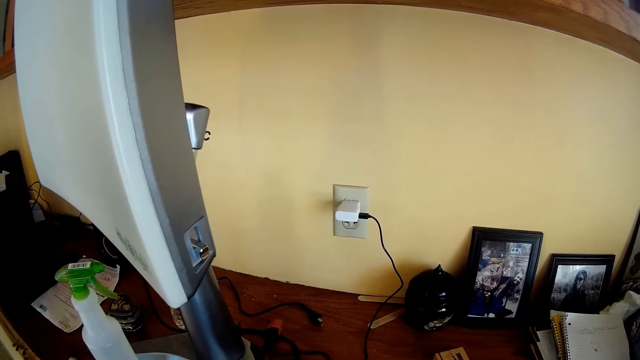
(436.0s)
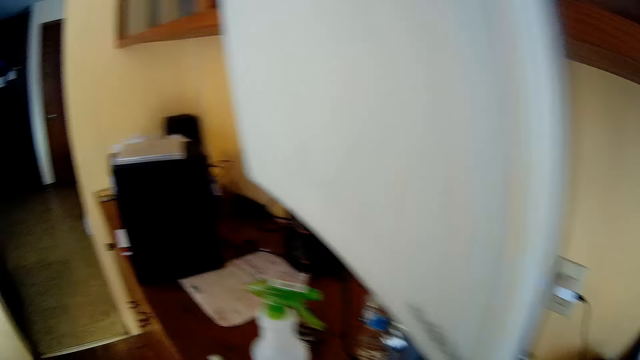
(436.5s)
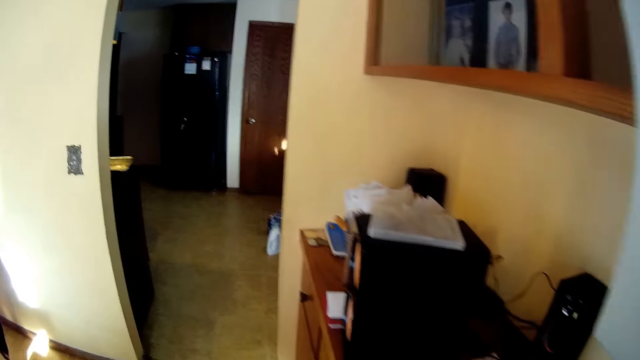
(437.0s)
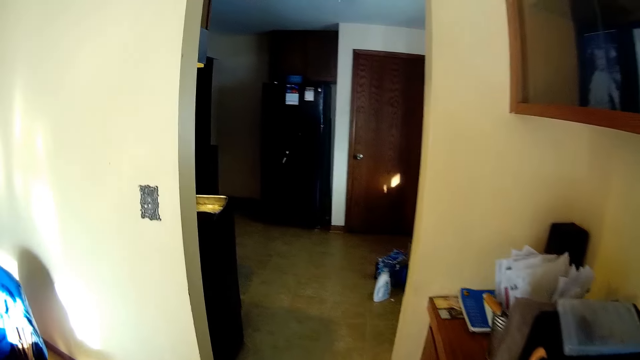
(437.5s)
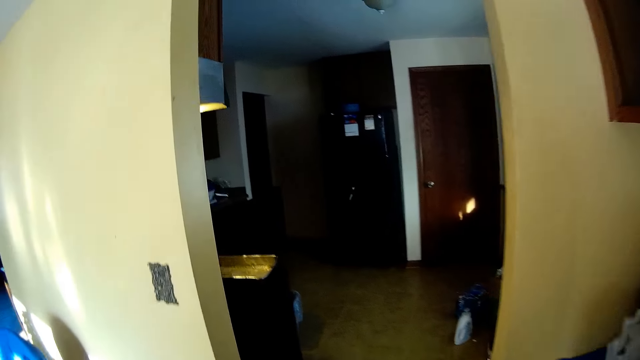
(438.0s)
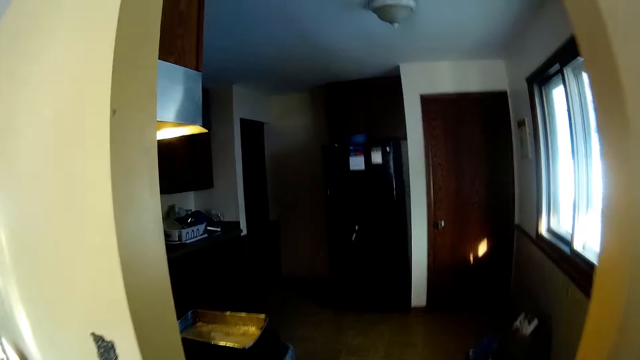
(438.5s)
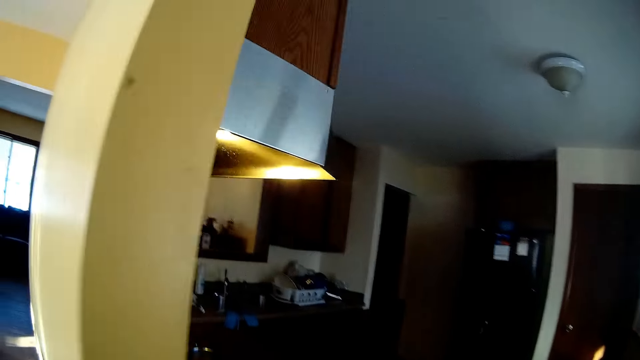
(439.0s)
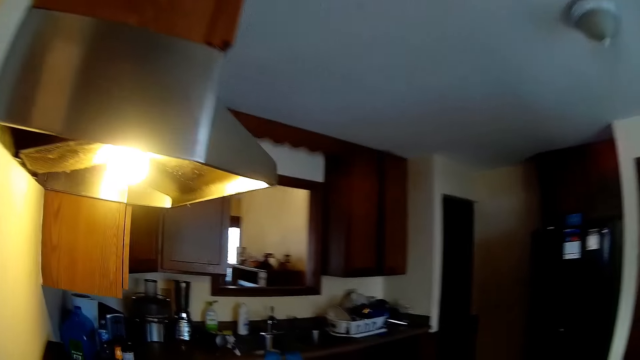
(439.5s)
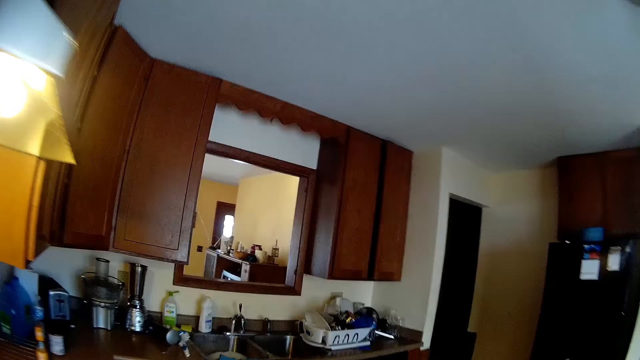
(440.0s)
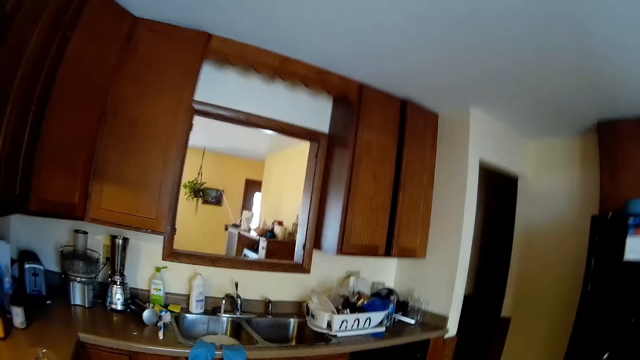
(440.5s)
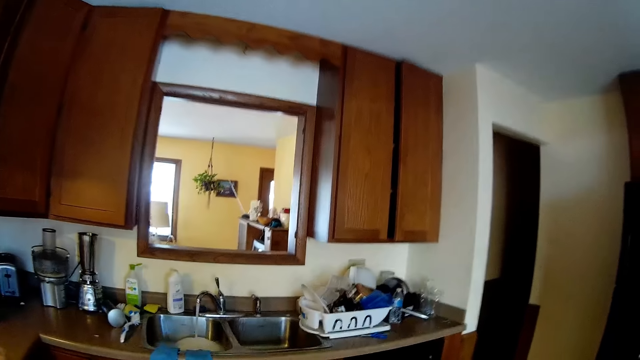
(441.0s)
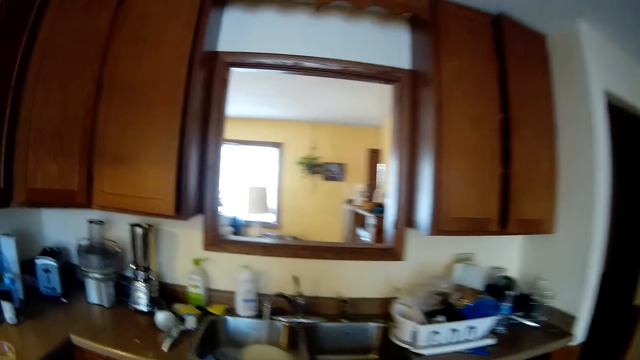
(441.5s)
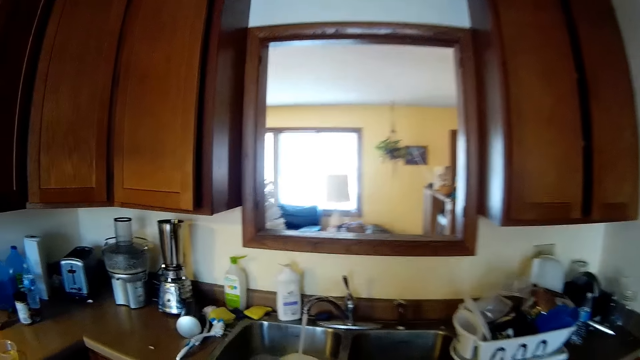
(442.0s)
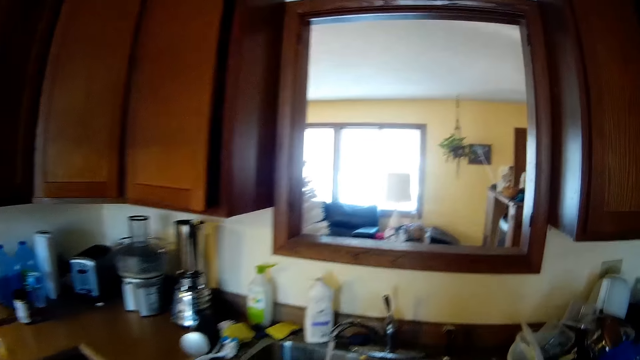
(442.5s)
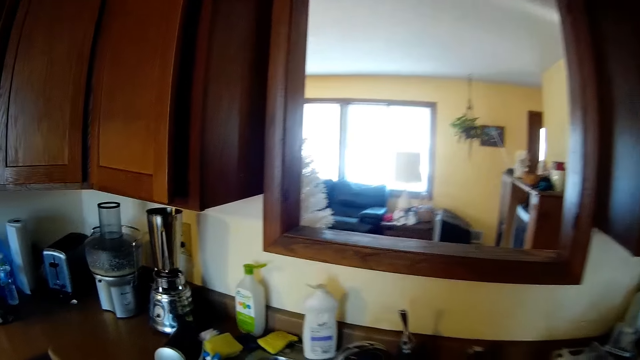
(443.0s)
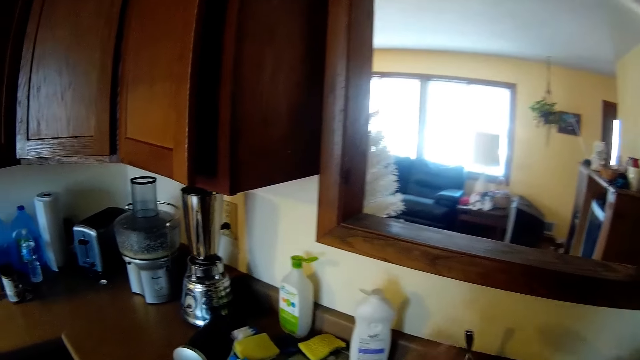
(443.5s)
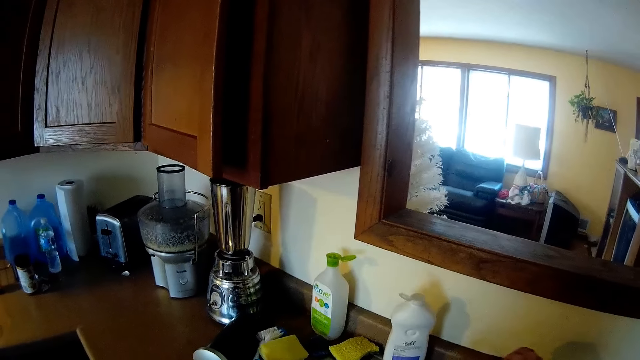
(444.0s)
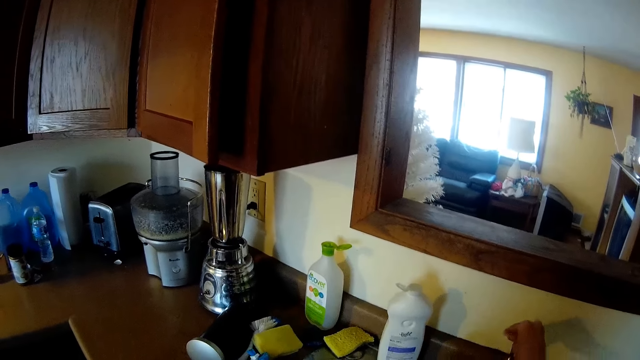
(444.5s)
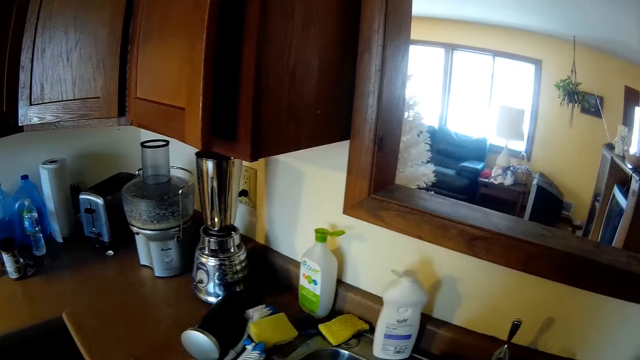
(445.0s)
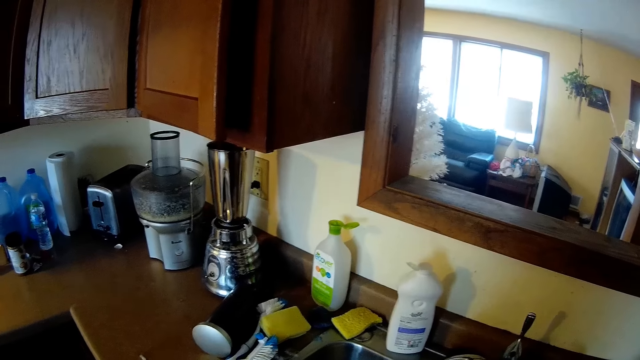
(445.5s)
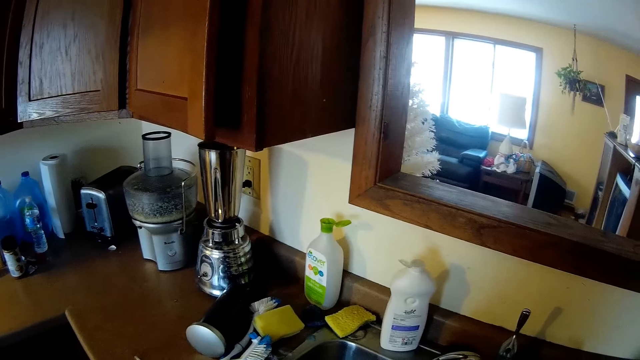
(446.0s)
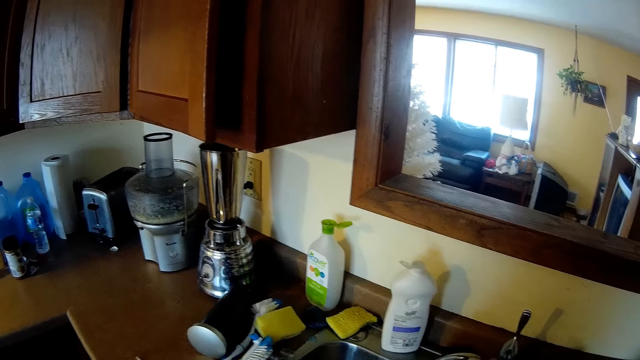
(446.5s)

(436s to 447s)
The camera wearer walks into the kitchen. He walks to the sink. He closes the tap. He opens the sink tap with his right hand.

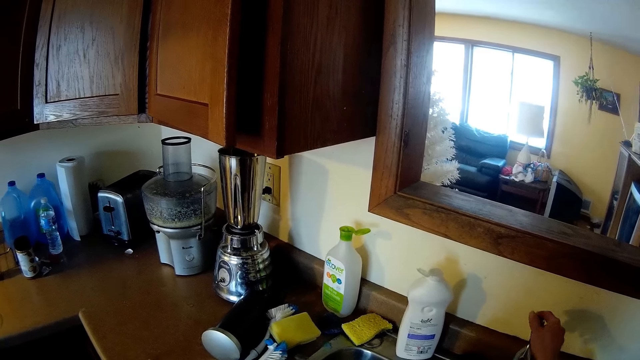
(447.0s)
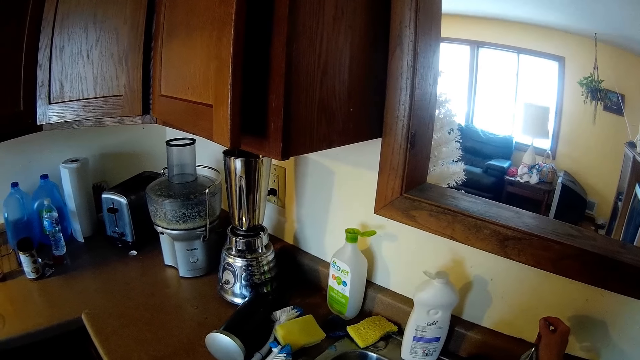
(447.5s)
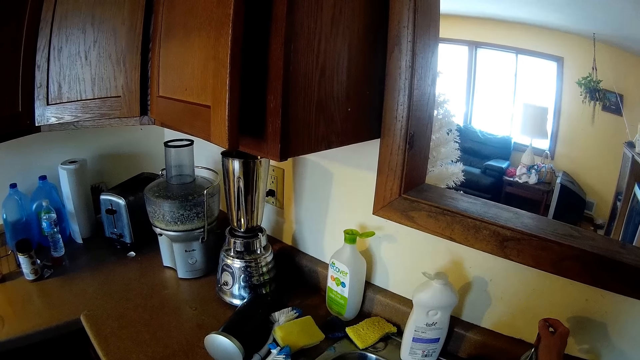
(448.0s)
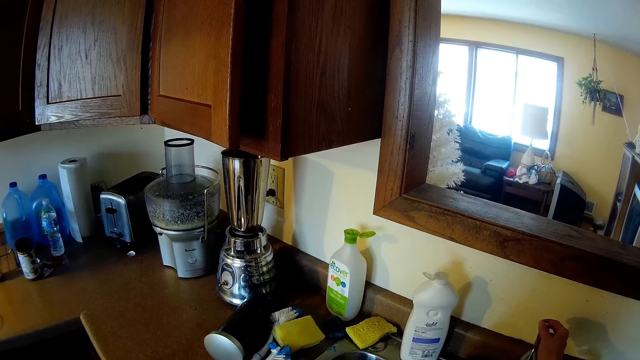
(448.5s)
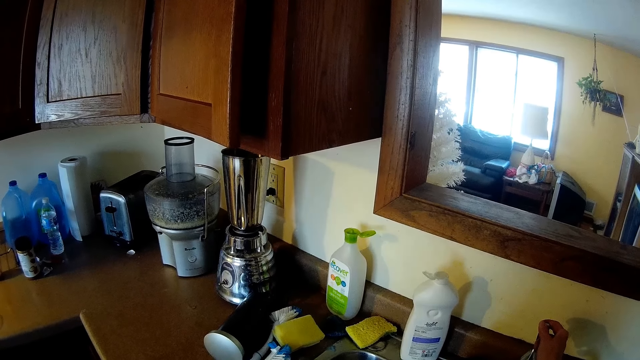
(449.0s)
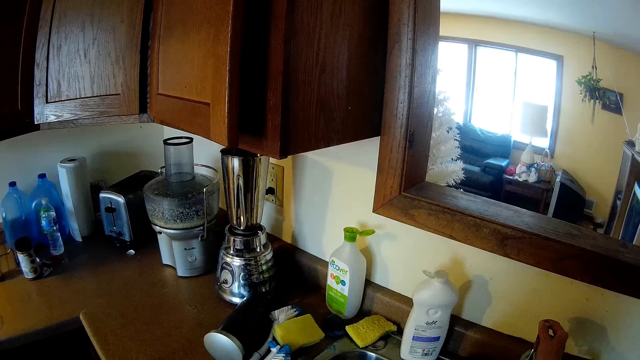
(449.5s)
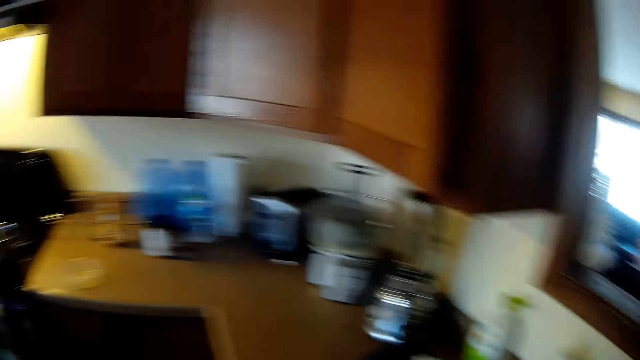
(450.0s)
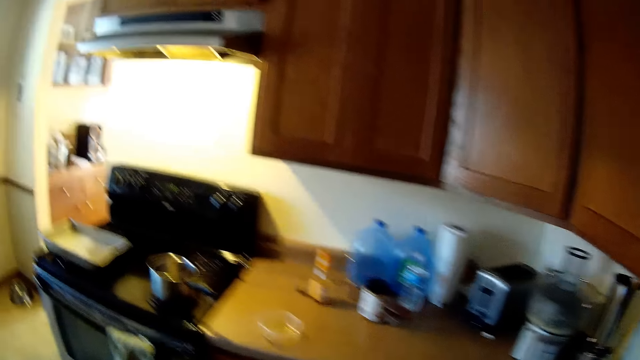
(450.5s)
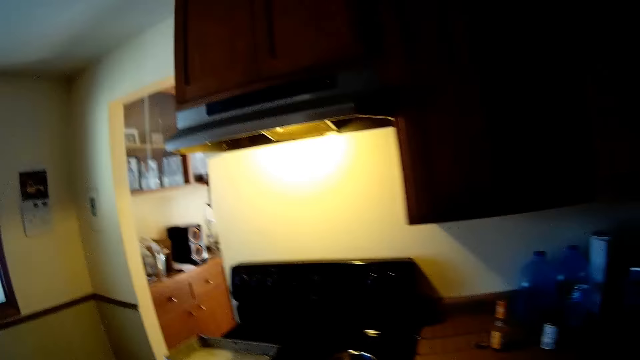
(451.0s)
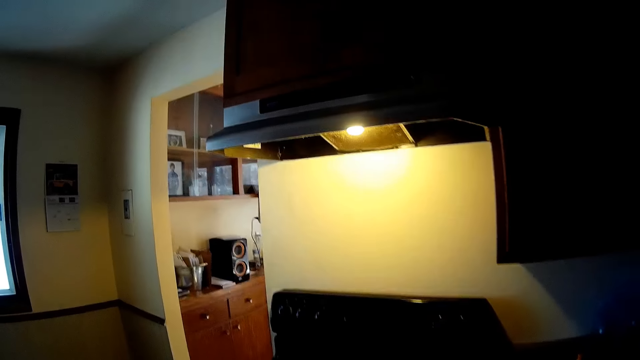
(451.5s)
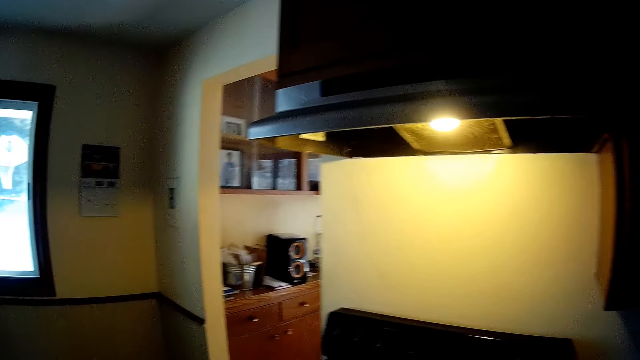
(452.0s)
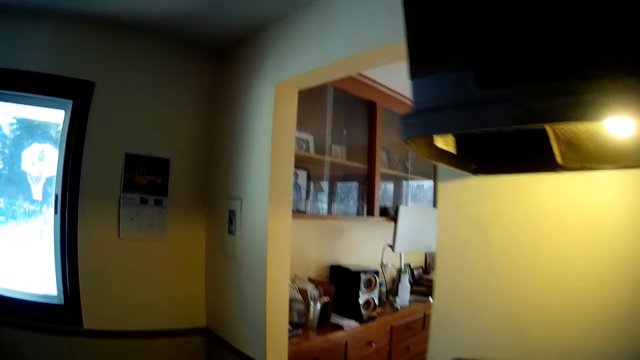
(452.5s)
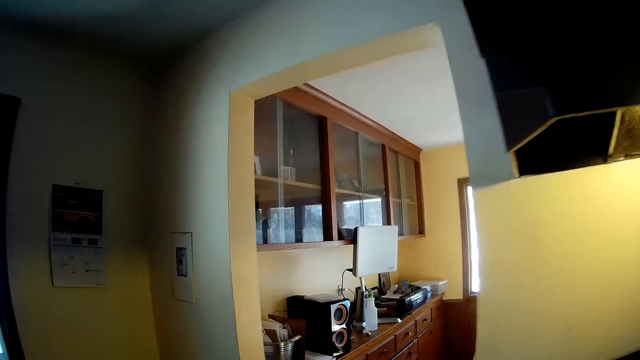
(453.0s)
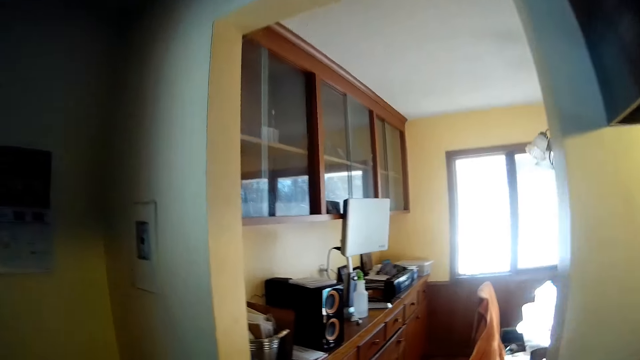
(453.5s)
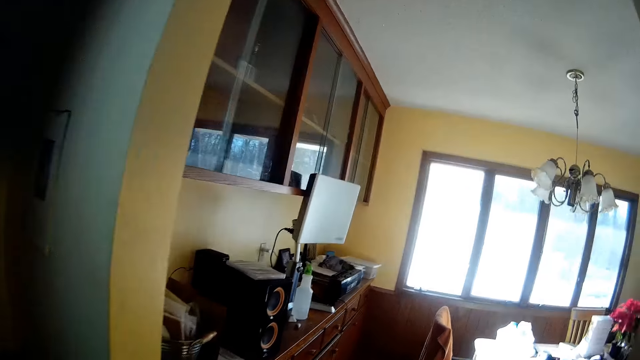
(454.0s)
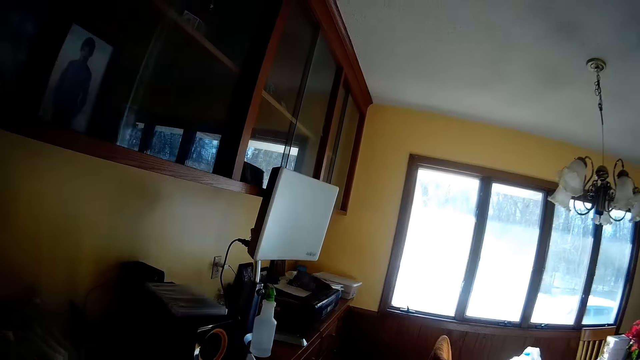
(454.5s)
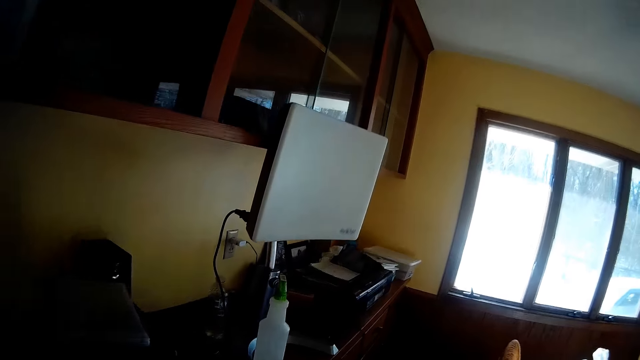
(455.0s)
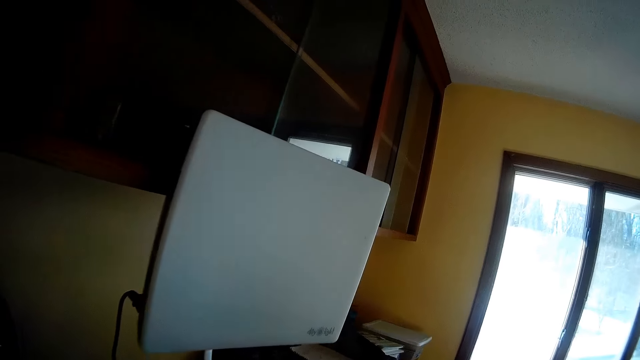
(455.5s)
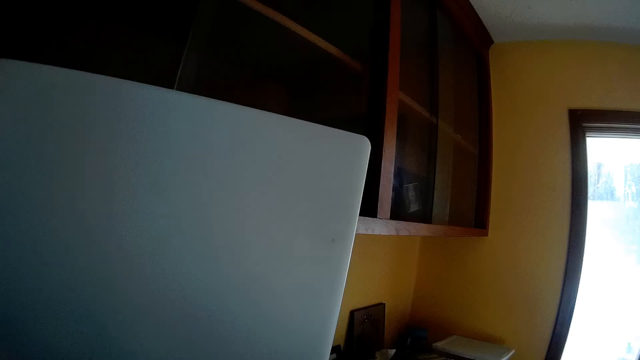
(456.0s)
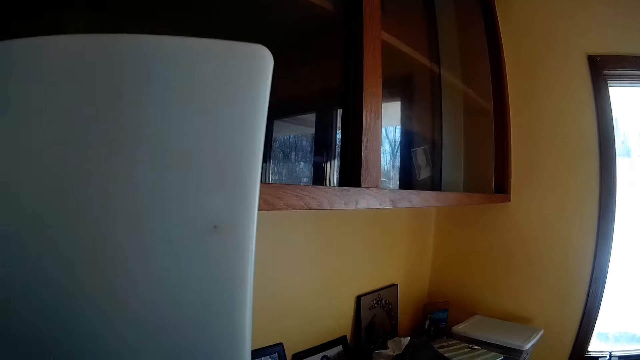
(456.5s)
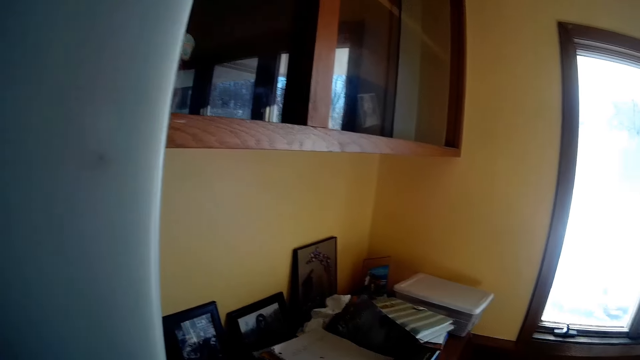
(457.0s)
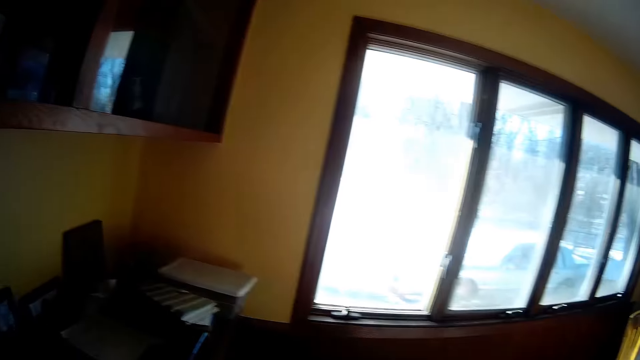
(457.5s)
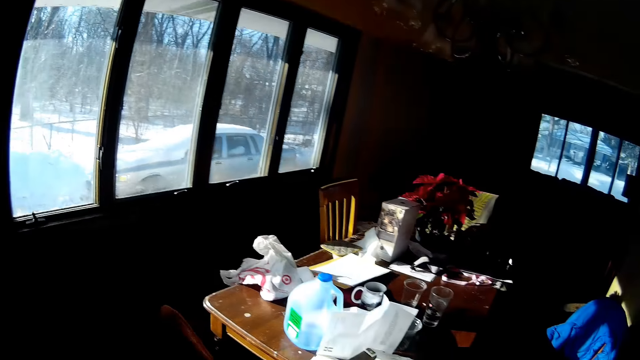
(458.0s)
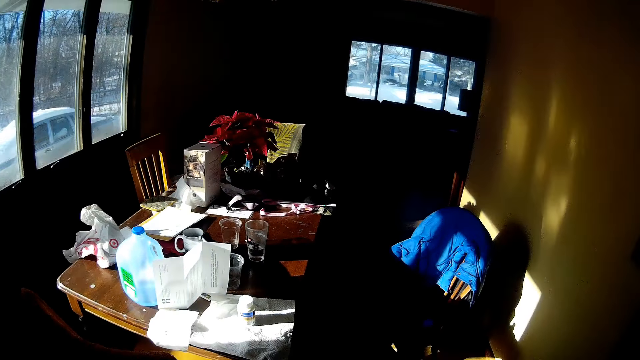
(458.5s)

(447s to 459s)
The camera wearer closes the sink tap with his right hand. He walks towards the dining room. He walks into the dining room from the kitchen.
